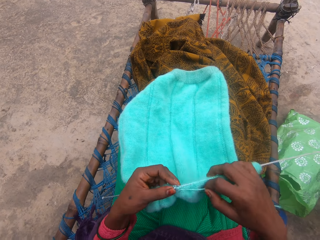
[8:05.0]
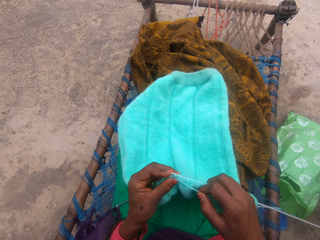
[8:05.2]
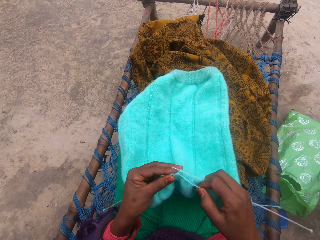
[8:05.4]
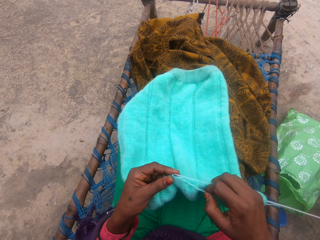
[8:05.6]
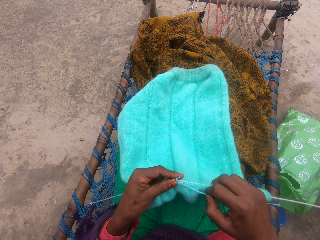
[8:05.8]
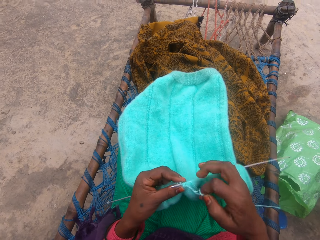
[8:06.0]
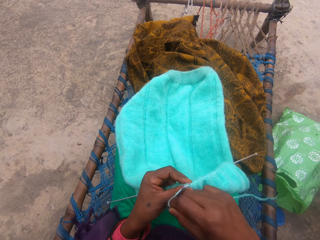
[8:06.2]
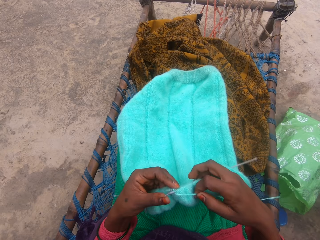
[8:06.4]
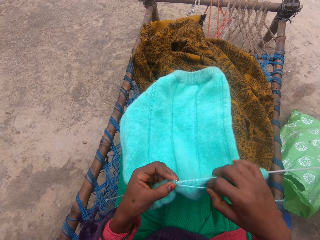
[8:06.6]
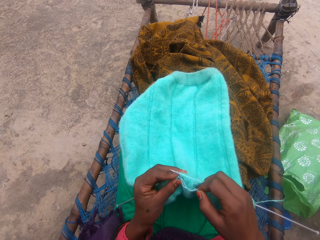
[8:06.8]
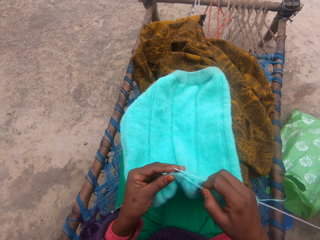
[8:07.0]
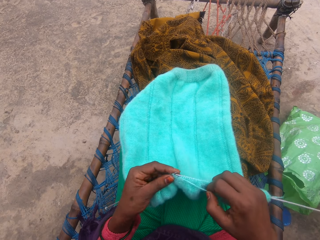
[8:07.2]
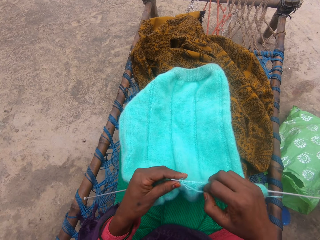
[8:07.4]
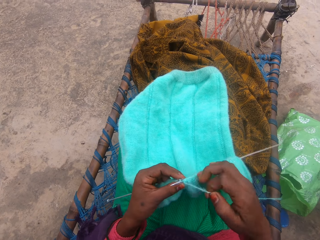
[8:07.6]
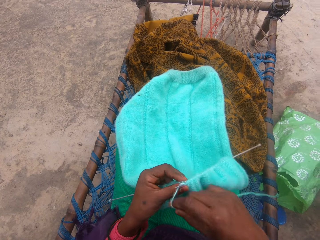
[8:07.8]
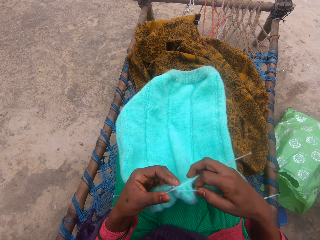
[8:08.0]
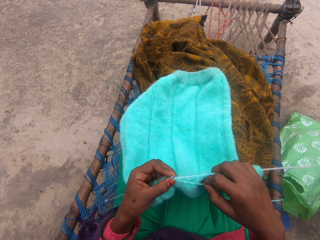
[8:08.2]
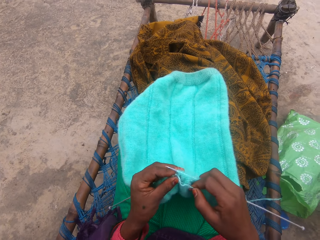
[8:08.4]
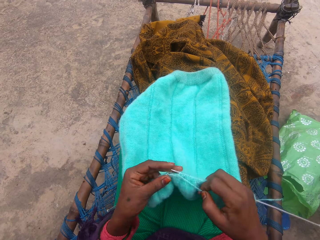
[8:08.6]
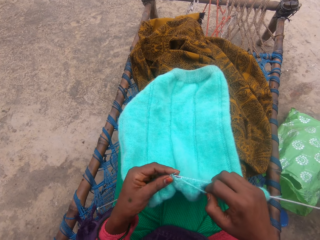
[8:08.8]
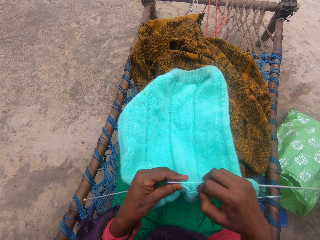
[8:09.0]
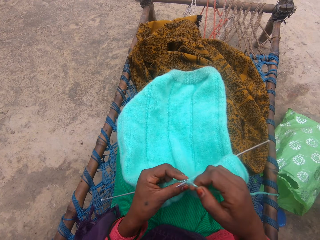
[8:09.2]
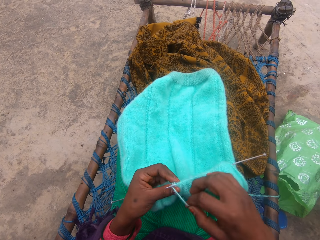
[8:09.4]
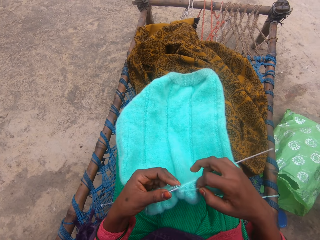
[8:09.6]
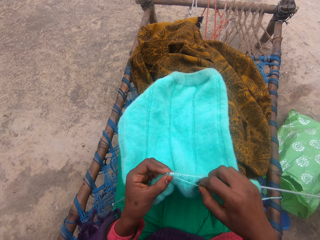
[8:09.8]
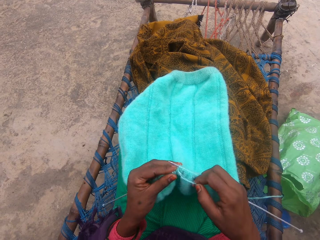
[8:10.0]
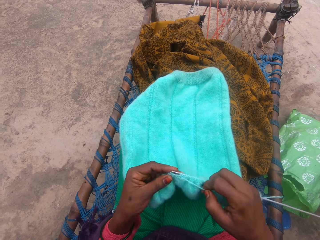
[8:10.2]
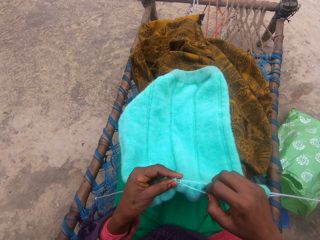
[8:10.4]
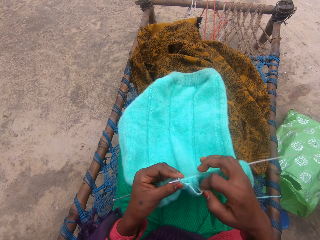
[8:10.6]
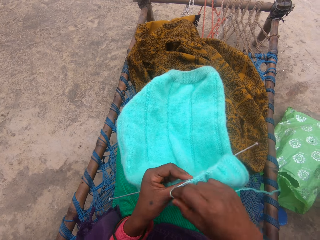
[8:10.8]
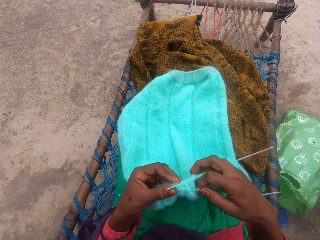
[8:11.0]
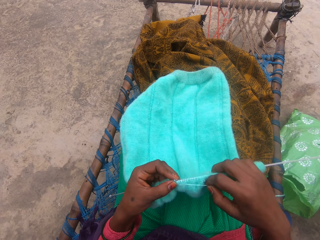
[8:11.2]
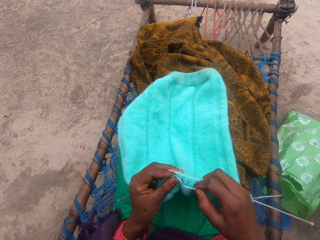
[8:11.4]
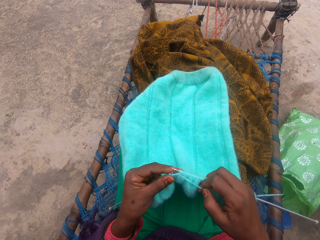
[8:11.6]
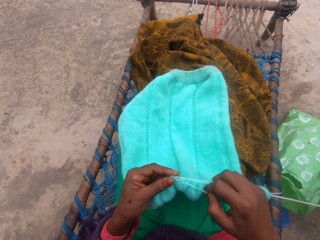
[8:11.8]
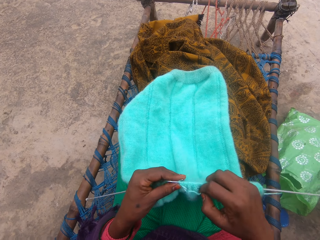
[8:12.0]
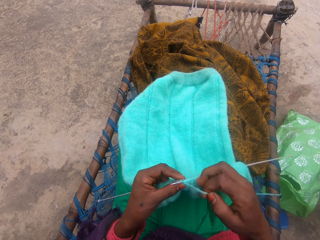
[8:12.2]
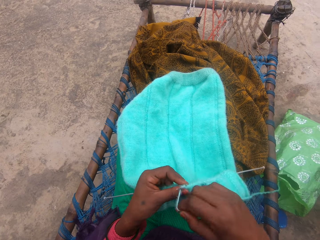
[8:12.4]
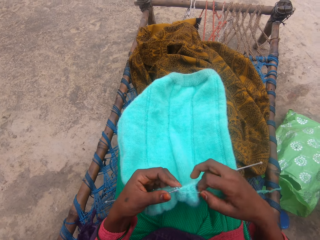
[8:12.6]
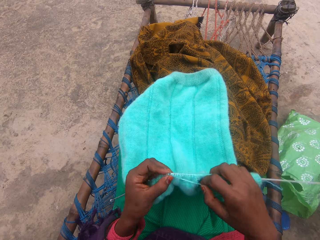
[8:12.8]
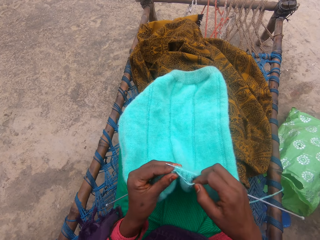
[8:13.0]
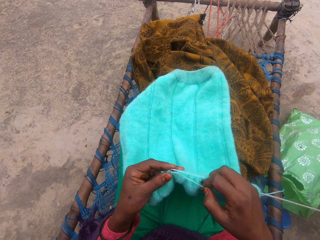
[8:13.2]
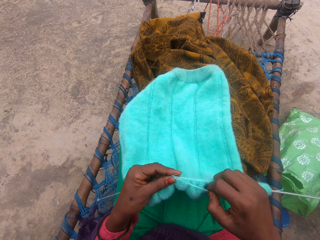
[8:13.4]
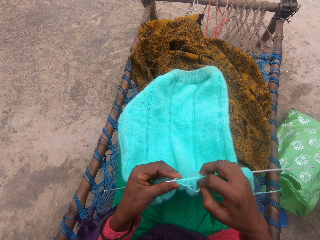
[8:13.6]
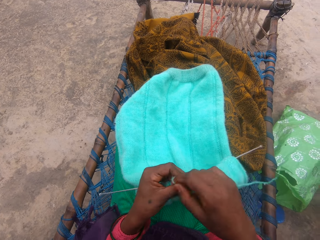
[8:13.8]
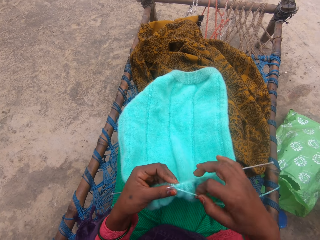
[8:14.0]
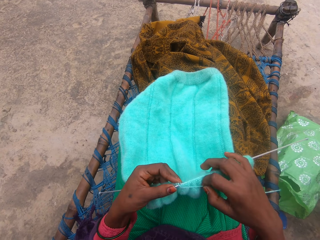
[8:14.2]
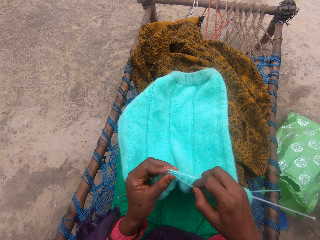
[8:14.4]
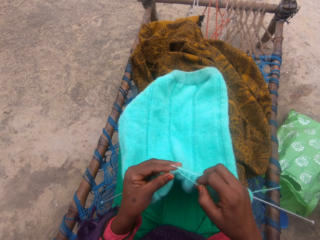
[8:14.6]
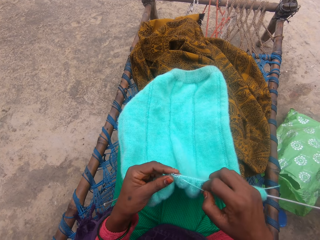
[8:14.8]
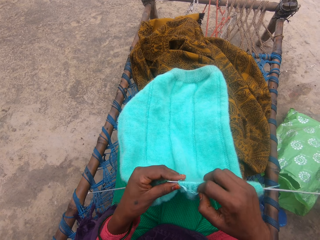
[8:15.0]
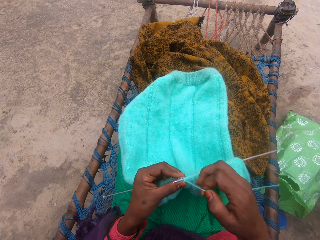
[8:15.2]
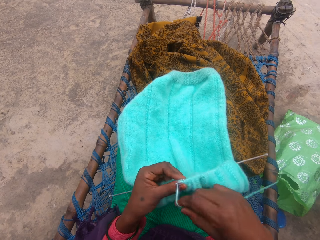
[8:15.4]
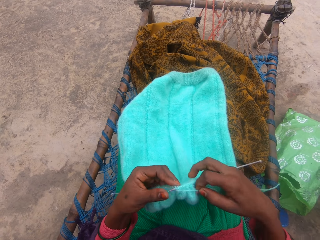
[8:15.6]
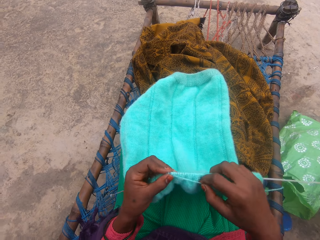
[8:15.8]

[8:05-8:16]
The camera wearer loops a yarn on the knitting needle and knits a fabric with the knitting needle in her hand. She loops the yarn on the knitting needle and knits the fabric with the knitting needle in her hand. She loops the yarn on the knitting needle and knits the fabric with the knitting needle in her hand. She loops the yarn on the knitting needle and knits the fabric with the knitting needle in her hand. She loops the yarn on the knitting needle and knits the fabric with the knitting needle in her hand. She loops the yarn on the knitting needle and knits the fabric with the knitting needle in her hand. She loops the yarn on the knitting needle and knits the fabric with the knitting needle in her hand.

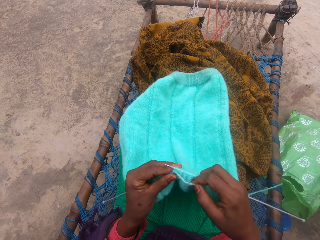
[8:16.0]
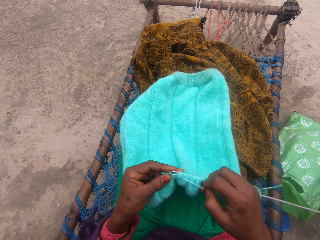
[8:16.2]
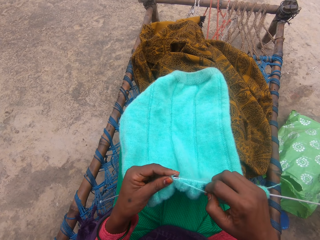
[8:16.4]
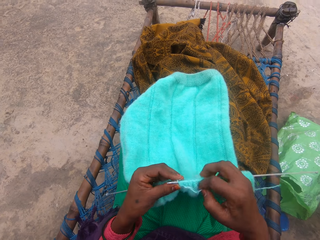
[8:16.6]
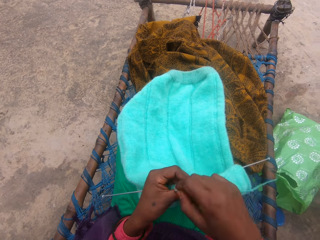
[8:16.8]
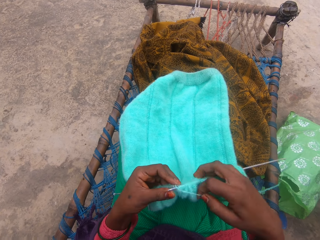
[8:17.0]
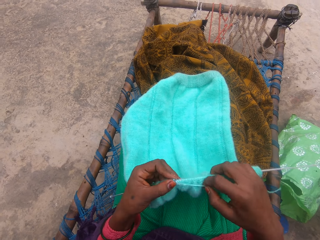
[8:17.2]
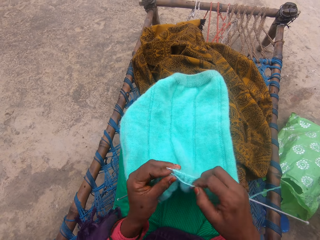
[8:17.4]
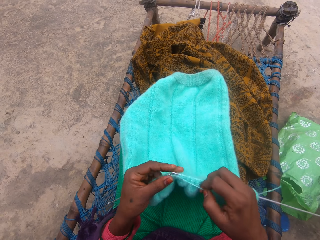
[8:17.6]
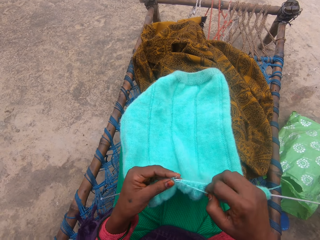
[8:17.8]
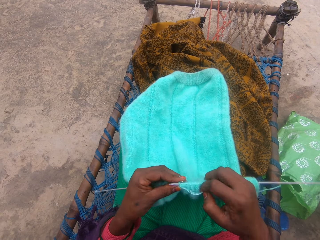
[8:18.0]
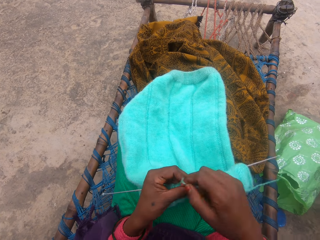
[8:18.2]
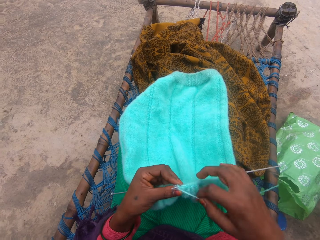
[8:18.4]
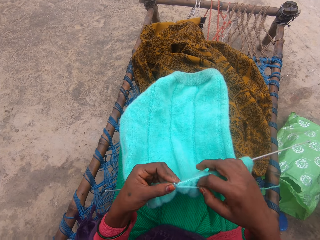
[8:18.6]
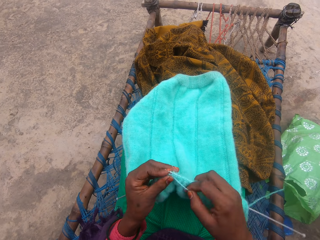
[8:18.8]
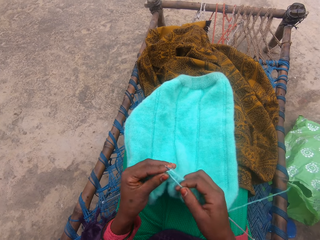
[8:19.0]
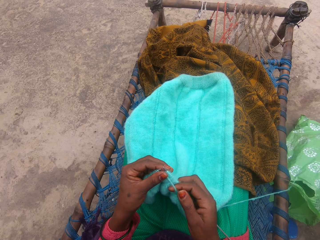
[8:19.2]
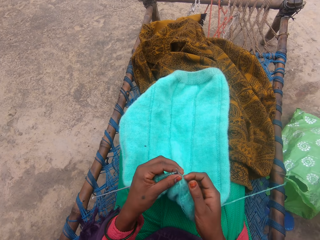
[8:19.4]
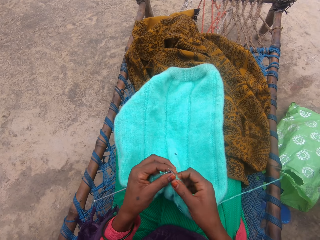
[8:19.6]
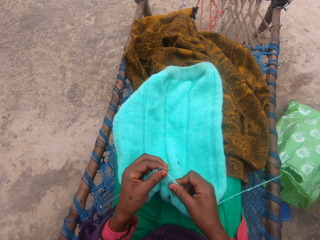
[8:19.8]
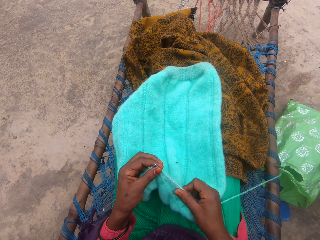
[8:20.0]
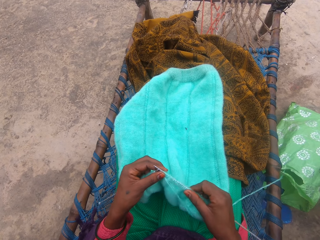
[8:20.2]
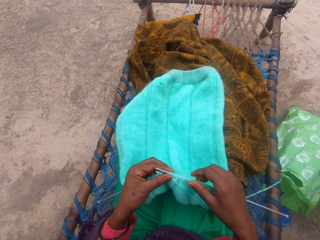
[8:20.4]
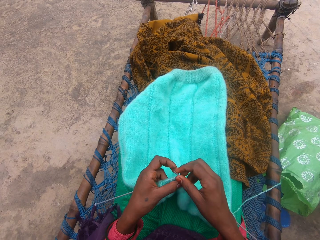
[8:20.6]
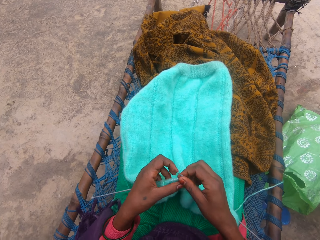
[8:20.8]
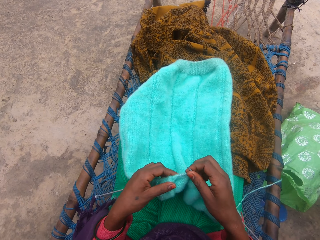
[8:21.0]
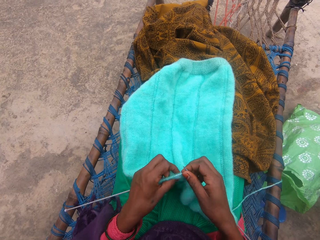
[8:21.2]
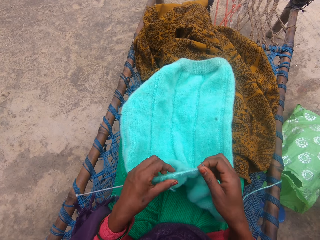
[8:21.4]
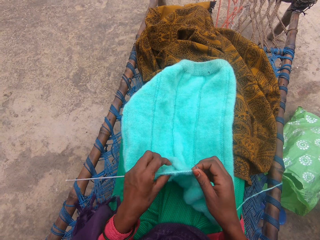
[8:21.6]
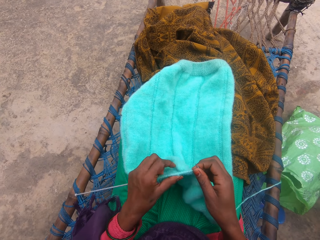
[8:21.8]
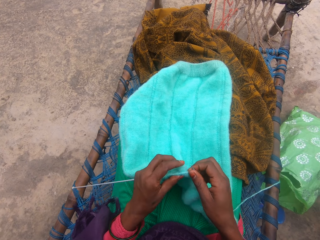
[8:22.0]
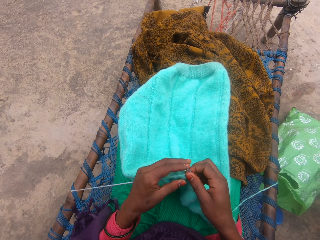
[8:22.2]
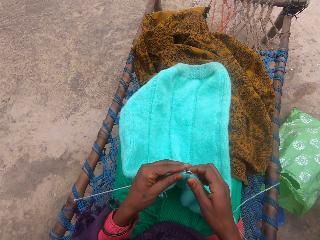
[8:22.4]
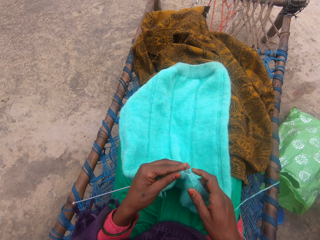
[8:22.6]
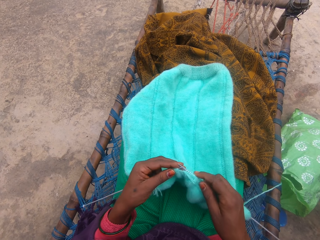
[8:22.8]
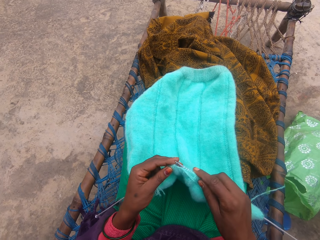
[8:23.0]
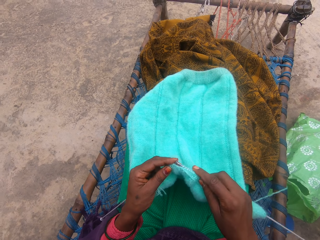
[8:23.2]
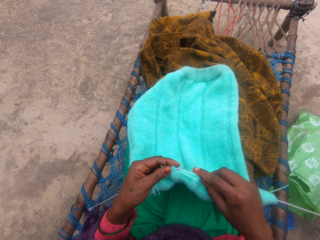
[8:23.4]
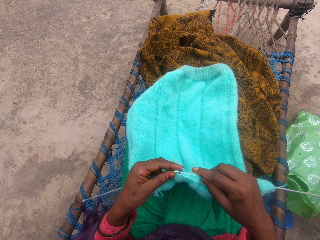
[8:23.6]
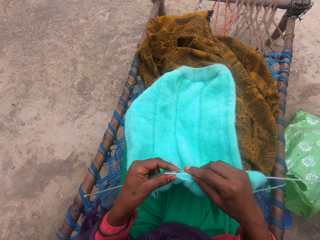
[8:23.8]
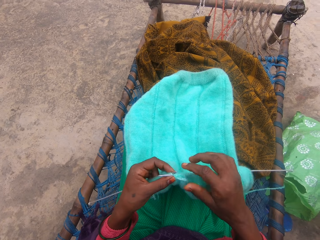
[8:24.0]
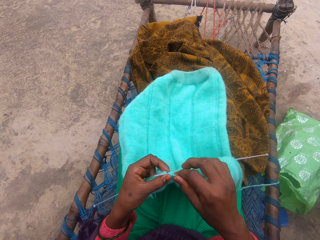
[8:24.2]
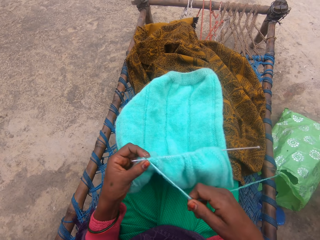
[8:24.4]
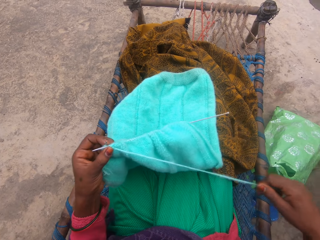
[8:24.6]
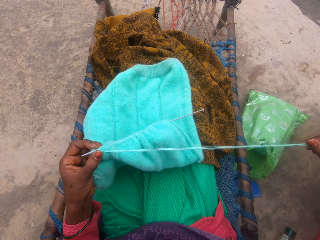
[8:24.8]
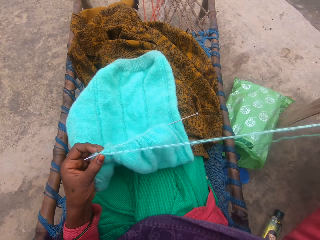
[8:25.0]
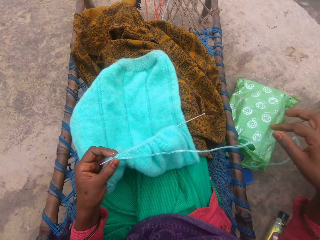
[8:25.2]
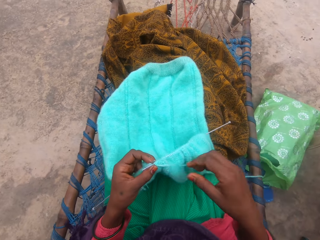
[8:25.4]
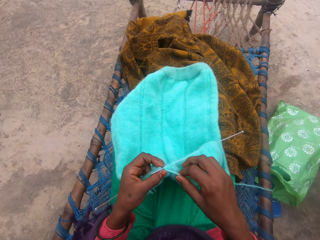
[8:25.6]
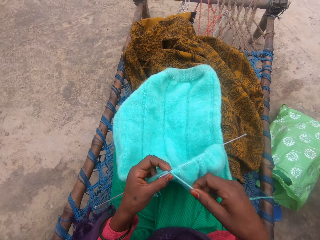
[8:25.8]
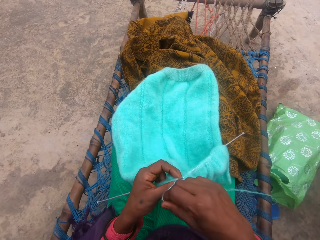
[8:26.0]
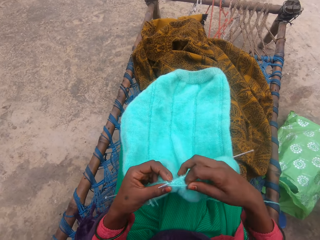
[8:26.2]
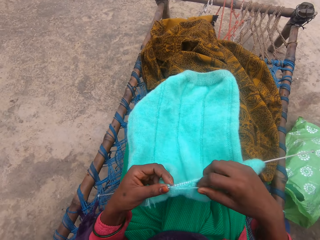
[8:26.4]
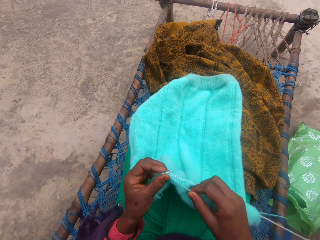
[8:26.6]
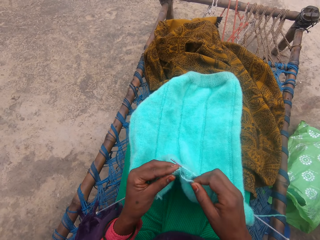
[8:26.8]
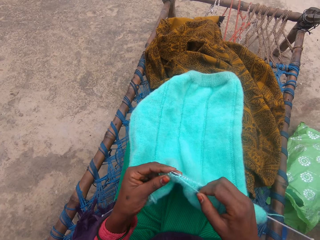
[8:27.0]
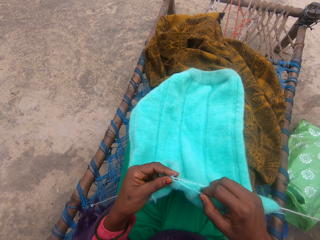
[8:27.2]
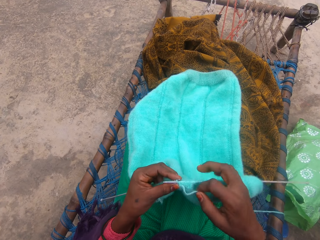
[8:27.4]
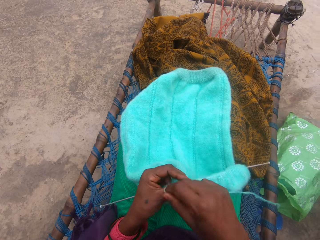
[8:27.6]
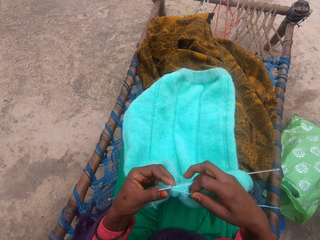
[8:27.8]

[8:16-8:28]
The camera wearer loops a yarn on the knitting needle and knits a fabric with the knitting needle in her hand. She loops the yarn on the knitting needle and knits the fabric with the knitting needle in her hand. She loops the yarn on the knitting needle and knits the fabric with the knitting needle in her hand. She adjusts the yarn in the needle. She moves the fabric on the knitting needle. She holds the knitting needles. She touches the fabric with her left hand. She knits the fabric with the knitting needle in her hand. She stretches the yarn with her right hand, drops the yarn and holds the yarn. She loops the yarn on the knitting needle and knits the fabric with the knitting needle in her hand. She rolls the yarn around the needle.
